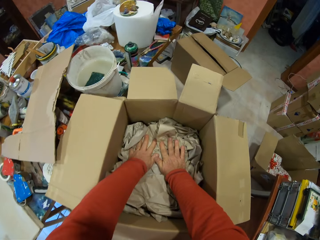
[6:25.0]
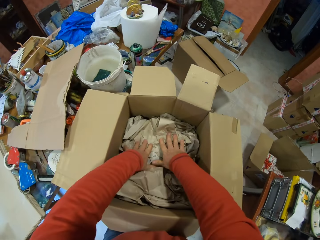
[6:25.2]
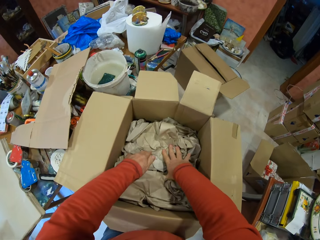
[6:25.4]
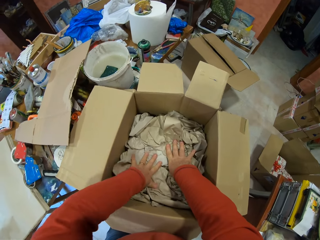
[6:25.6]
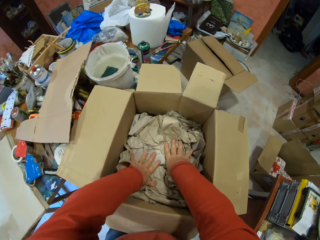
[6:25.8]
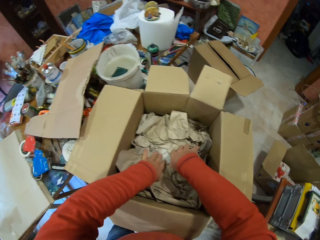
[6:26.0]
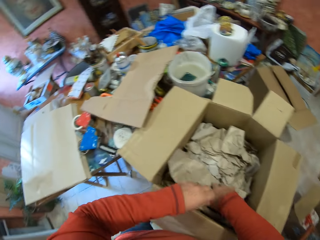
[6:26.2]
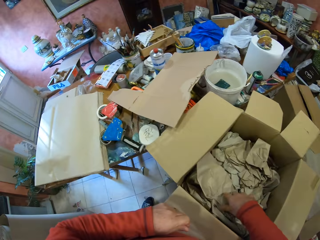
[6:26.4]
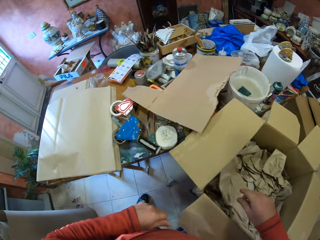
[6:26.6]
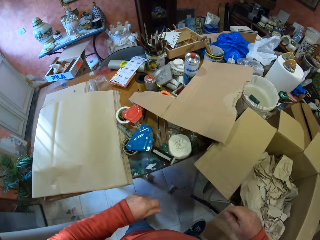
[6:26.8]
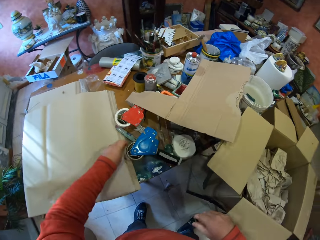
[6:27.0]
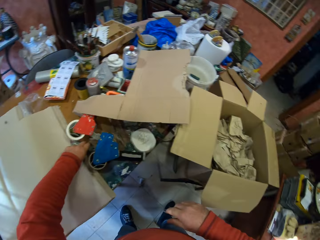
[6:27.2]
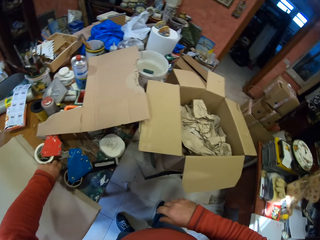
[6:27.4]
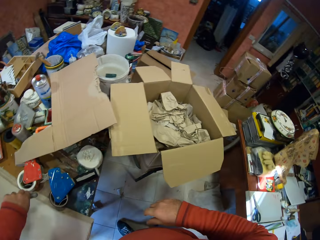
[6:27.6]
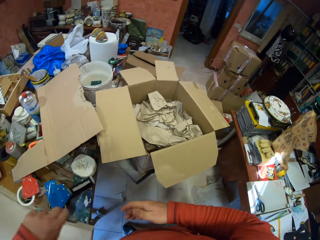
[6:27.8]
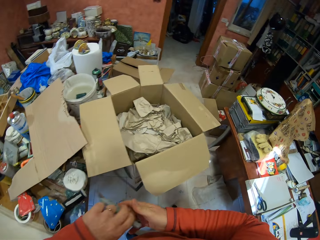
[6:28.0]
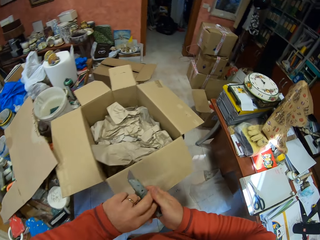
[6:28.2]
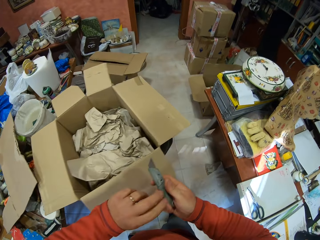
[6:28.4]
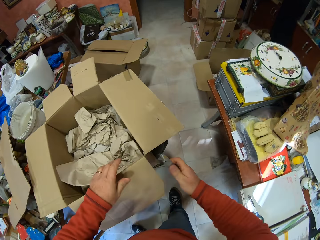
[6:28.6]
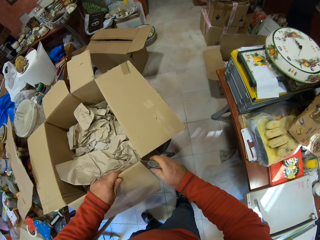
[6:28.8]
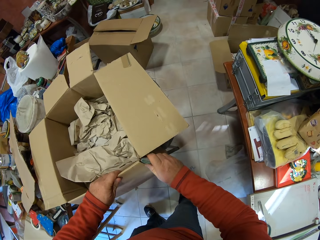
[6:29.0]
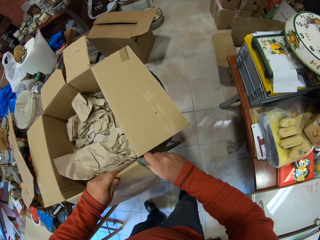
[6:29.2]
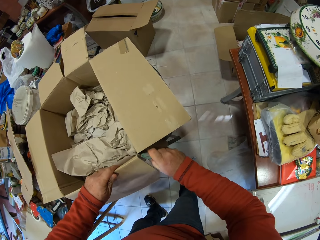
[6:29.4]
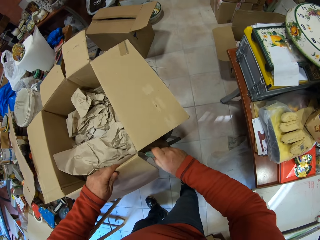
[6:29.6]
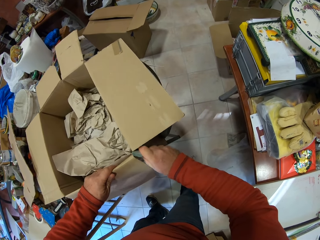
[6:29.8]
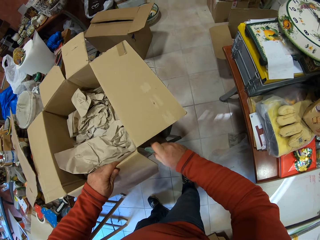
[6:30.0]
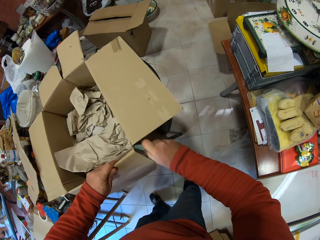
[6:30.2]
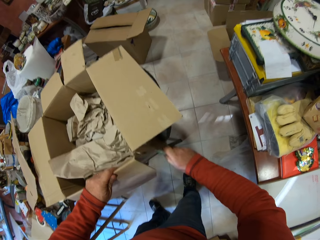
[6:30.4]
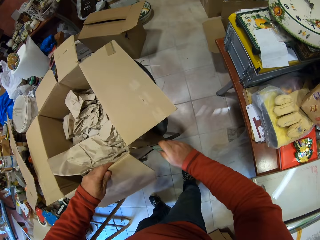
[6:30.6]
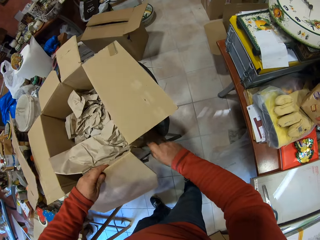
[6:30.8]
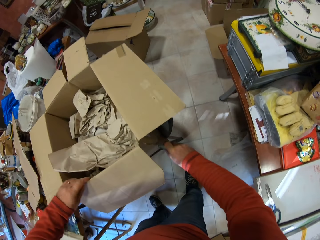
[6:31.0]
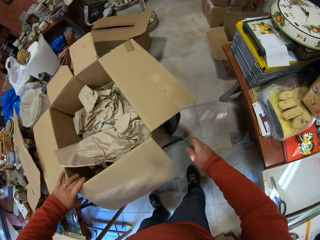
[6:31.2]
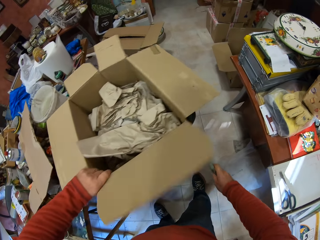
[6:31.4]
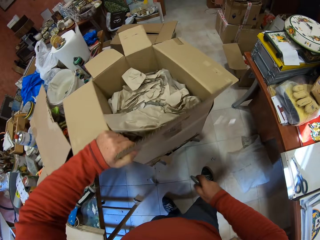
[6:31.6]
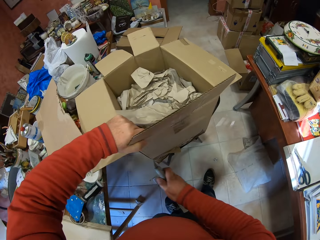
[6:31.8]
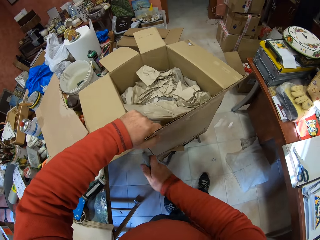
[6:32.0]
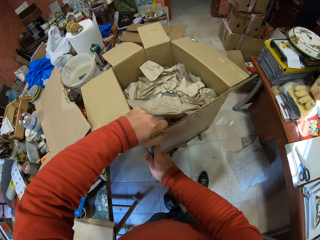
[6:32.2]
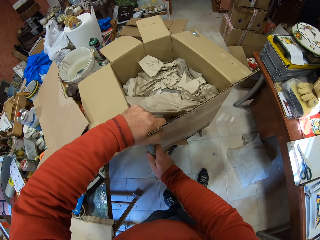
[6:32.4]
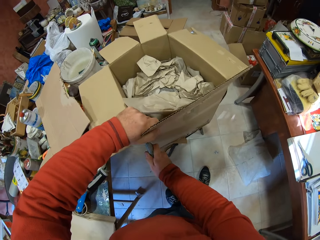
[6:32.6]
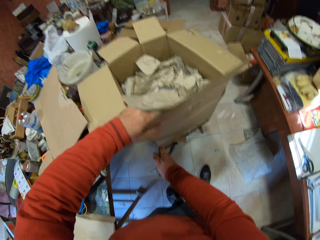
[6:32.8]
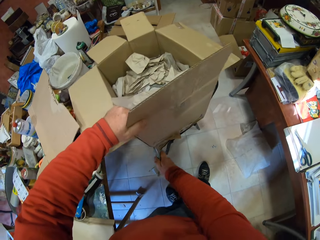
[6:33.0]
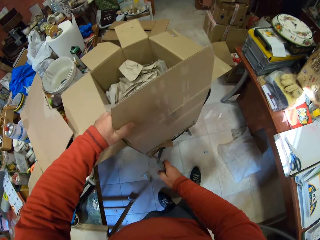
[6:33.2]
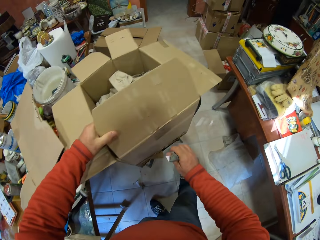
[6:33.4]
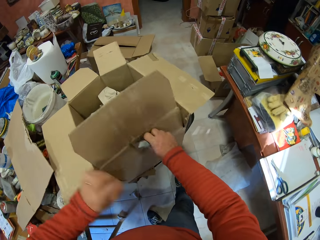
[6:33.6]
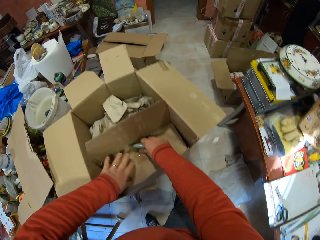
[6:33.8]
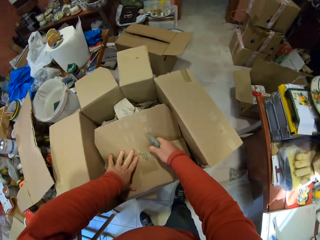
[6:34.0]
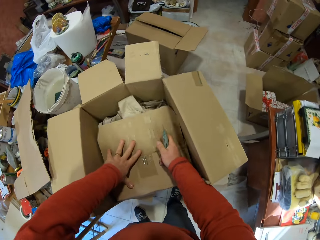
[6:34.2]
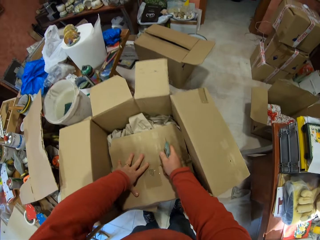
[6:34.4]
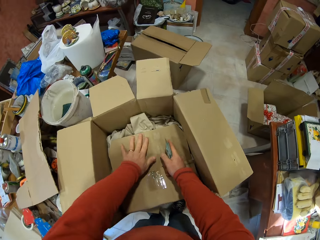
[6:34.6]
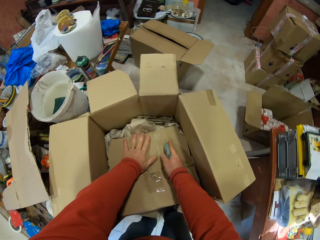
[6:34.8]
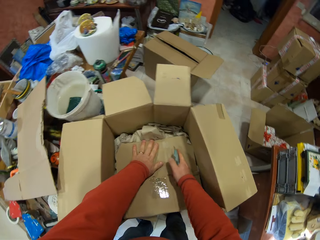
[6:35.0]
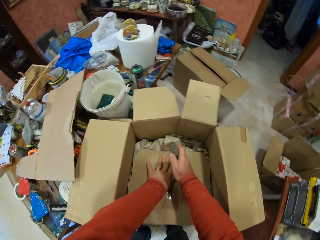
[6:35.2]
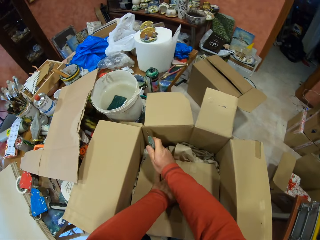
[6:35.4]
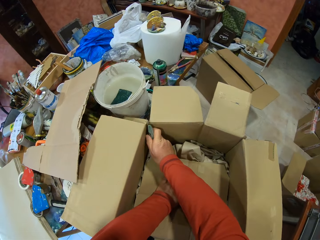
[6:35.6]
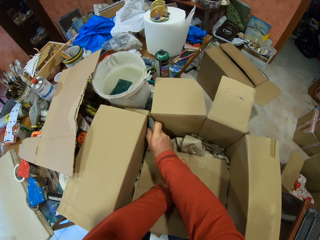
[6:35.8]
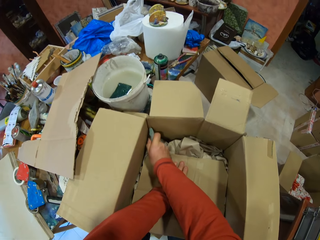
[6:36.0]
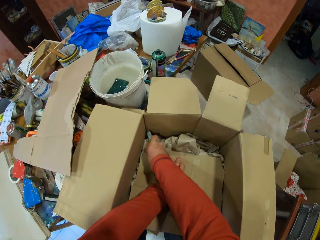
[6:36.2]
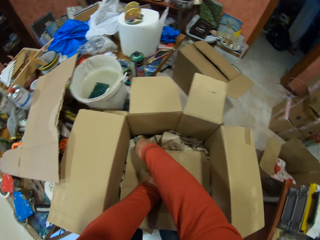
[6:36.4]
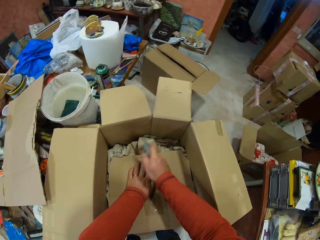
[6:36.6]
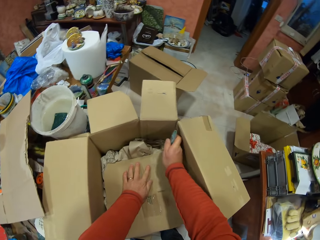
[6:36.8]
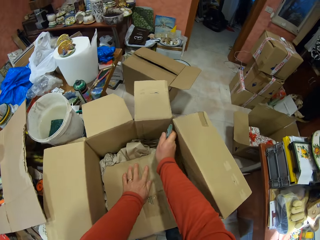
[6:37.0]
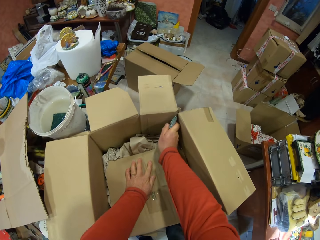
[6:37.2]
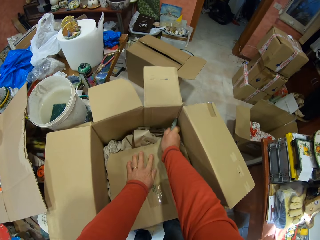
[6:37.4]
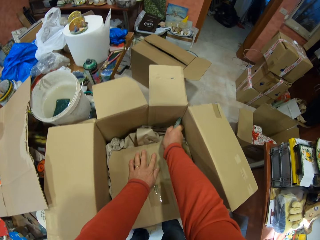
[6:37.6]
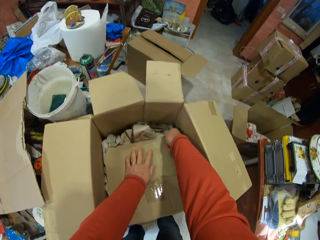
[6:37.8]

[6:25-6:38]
The camera wearer picks up the utility knife on the table and holds the utility knife with his right hand. He cuts the carton box with the utility knife. He folds the carton box. He cuts the carton box with the utility knife.

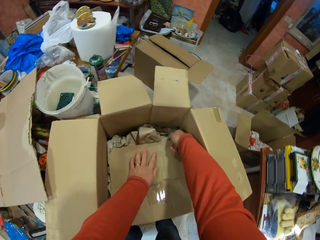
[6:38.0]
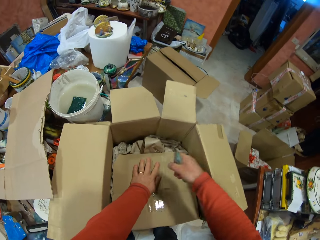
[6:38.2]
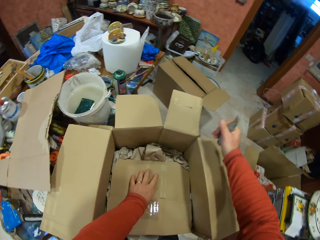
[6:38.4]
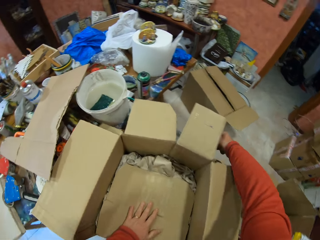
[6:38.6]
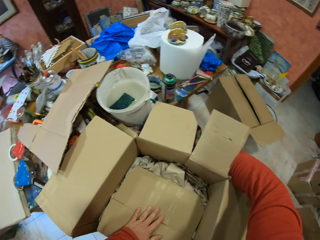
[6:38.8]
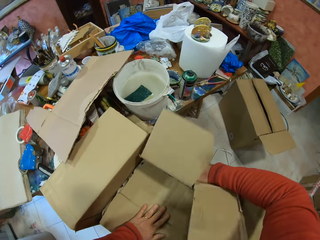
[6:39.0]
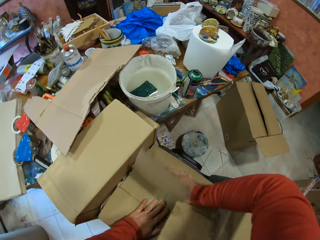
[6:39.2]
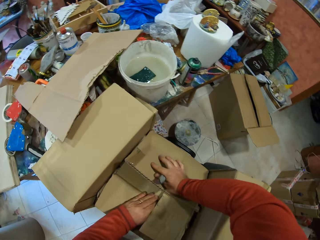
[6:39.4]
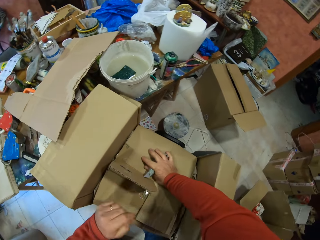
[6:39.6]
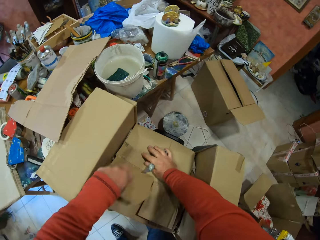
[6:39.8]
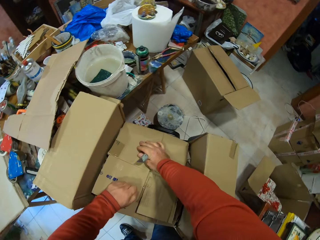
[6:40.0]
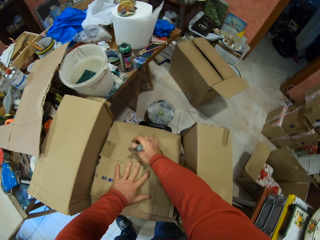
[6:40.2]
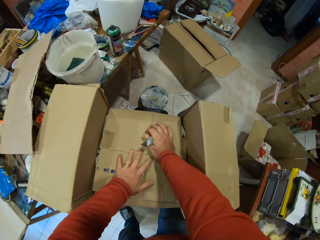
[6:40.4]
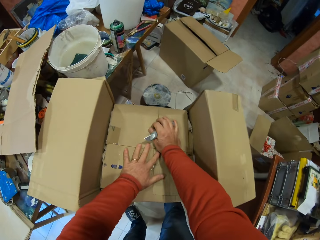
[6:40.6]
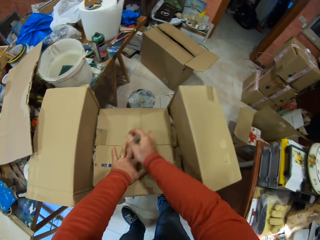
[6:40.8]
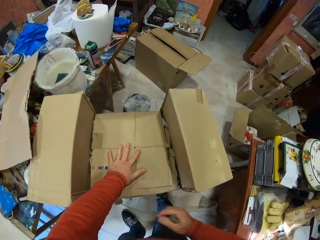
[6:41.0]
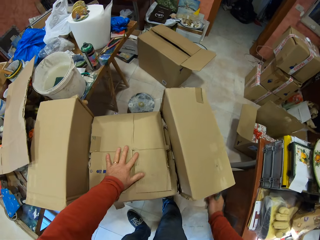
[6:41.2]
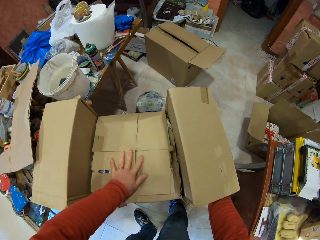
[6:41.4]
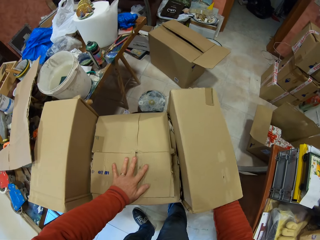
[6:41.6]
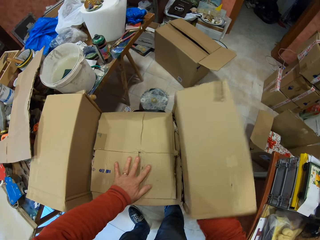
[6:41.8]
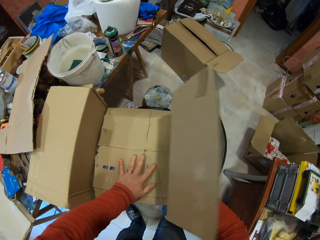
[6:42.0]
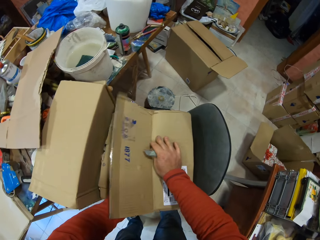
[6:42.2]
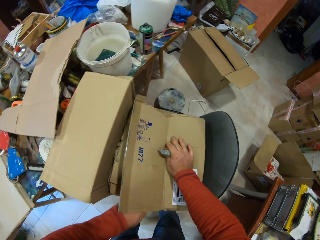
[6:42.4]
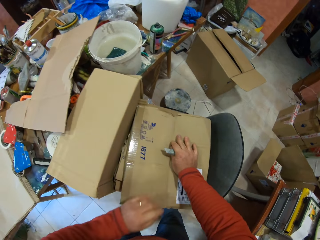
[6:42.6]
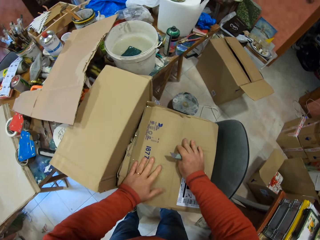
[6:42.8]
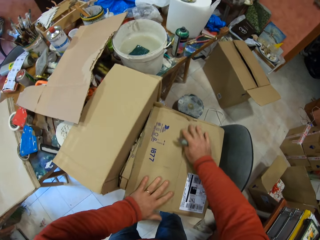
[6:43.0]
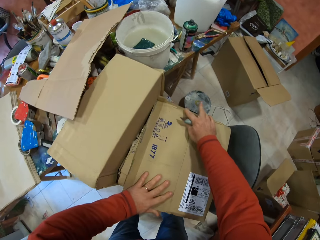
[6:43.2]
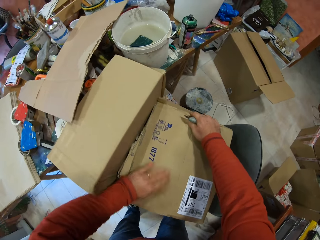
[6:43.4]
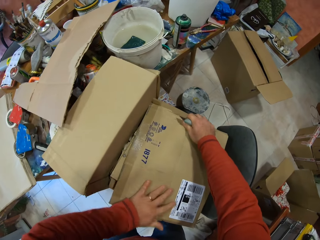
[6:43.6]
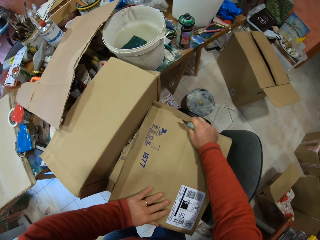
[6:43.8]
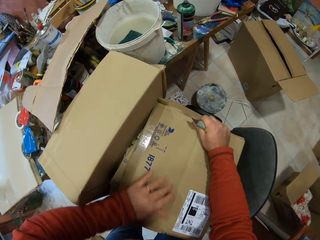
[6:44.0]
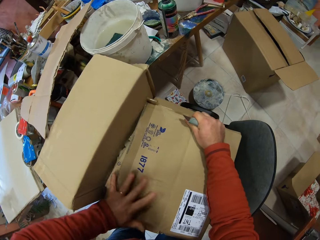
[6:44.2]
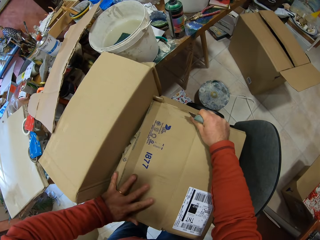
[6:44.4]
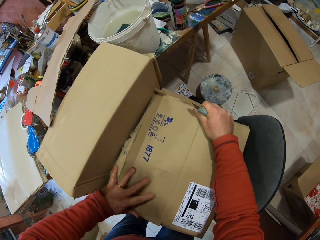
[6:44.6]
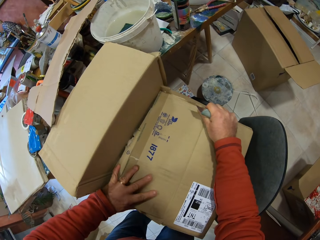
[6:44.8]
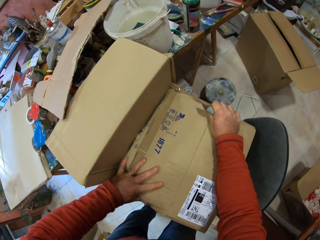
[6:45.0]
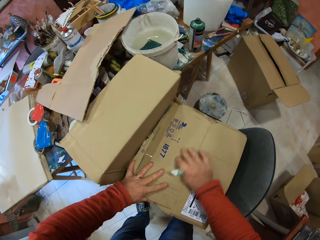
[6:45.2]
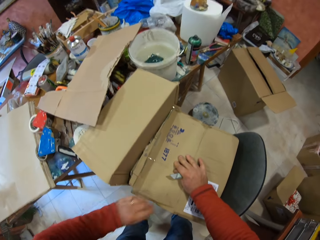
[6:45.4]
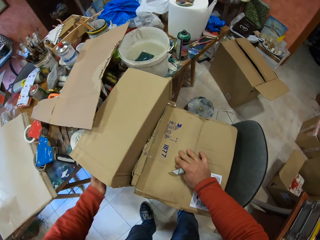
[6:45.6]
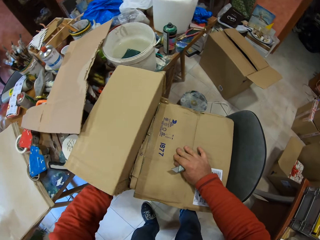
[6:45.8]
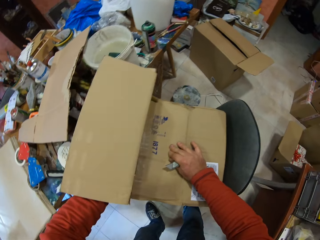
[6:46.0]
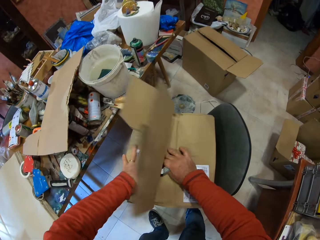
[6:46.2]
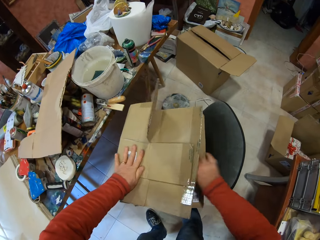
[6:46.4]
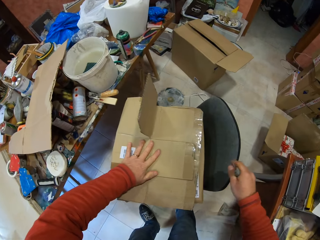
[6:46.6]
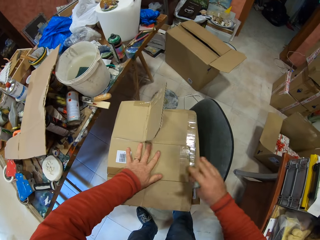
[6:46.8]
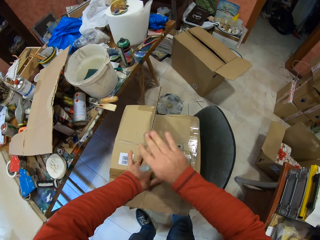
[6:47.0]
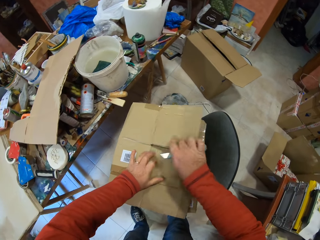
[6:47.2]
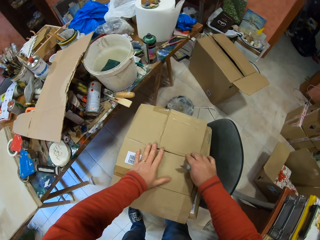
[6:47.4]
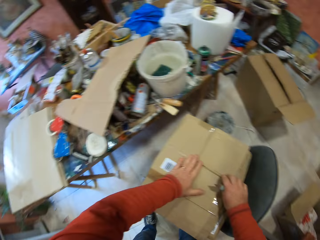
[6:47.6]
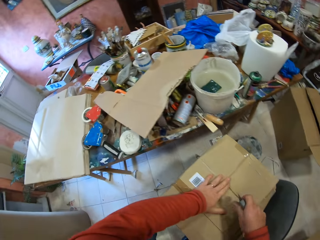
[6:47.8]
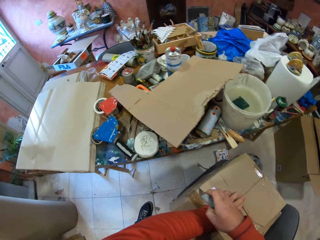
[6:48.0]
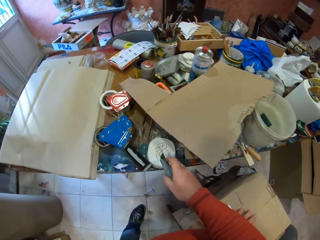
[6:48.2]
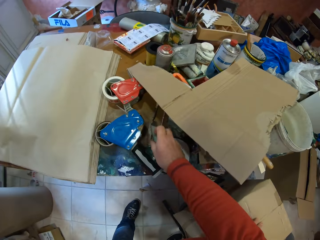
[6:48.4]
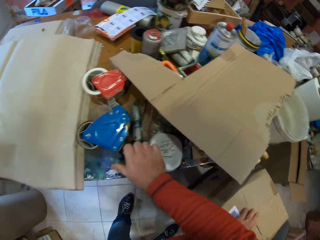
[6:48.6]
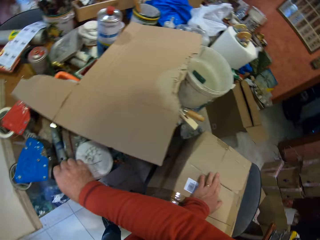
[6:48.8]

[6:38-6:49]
The camera wearer folds the carton box.
